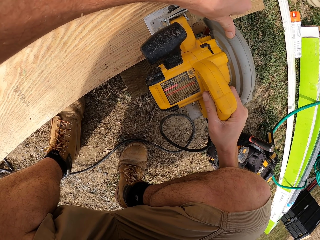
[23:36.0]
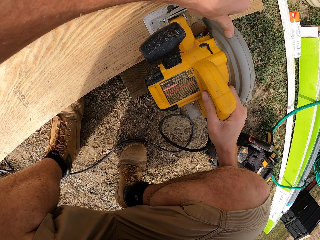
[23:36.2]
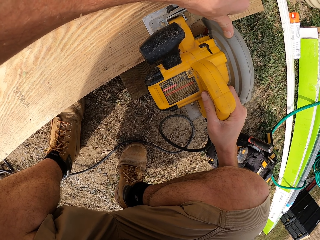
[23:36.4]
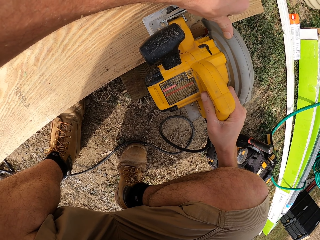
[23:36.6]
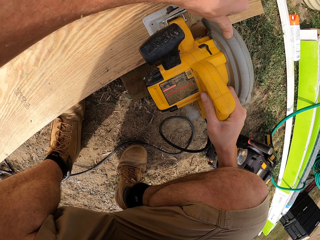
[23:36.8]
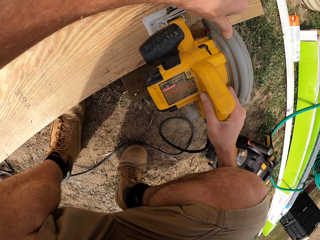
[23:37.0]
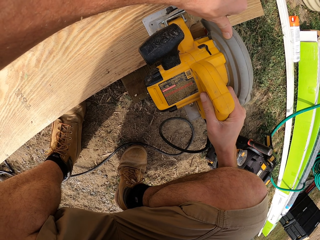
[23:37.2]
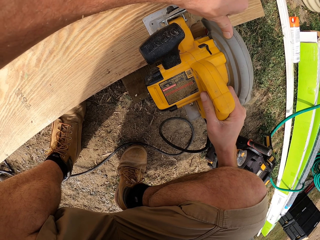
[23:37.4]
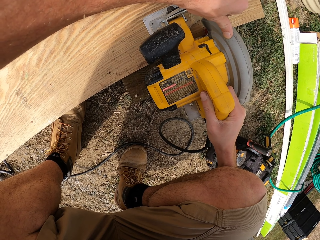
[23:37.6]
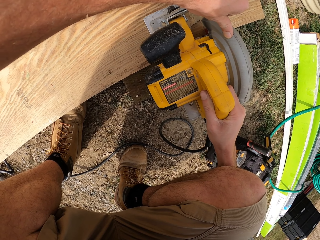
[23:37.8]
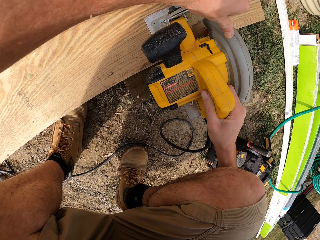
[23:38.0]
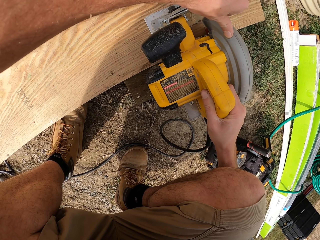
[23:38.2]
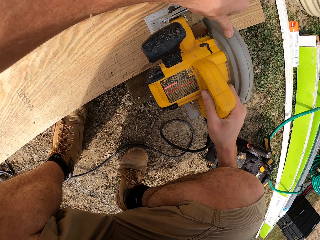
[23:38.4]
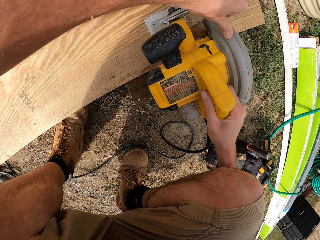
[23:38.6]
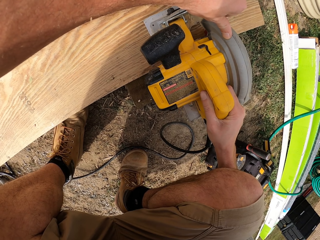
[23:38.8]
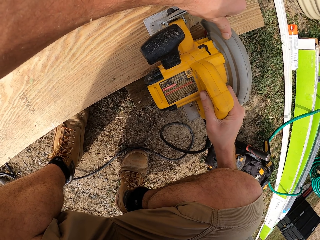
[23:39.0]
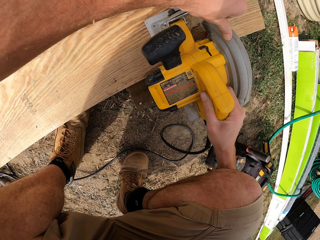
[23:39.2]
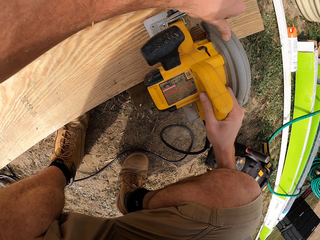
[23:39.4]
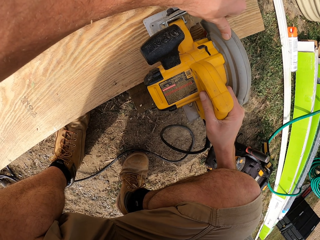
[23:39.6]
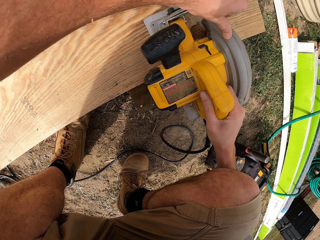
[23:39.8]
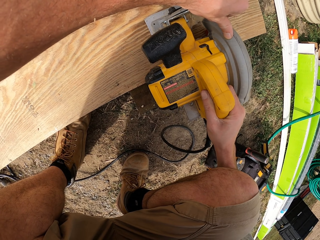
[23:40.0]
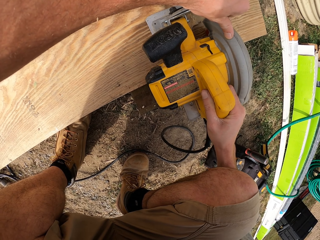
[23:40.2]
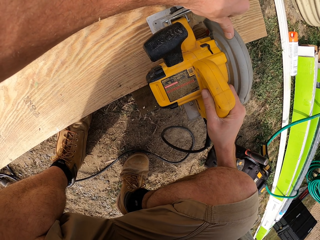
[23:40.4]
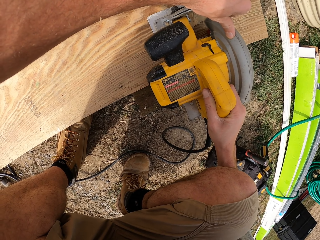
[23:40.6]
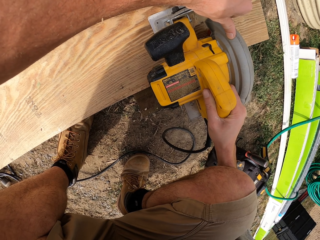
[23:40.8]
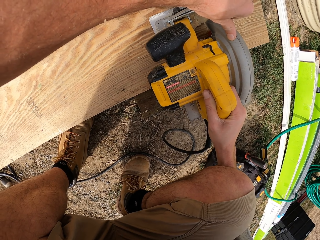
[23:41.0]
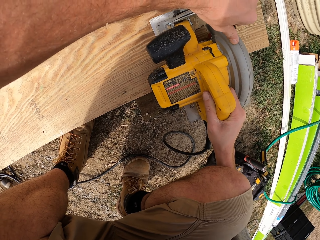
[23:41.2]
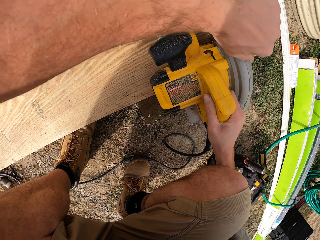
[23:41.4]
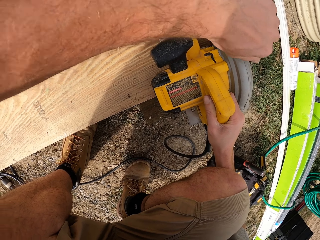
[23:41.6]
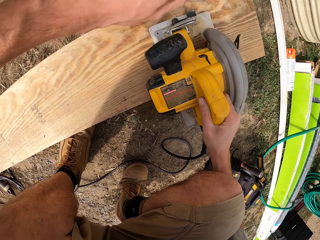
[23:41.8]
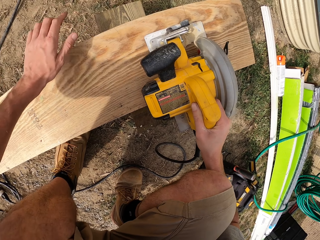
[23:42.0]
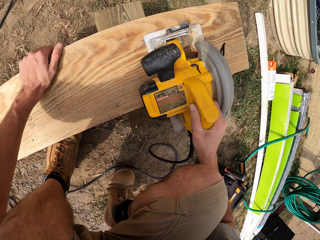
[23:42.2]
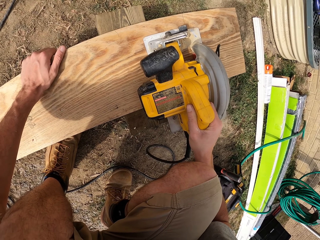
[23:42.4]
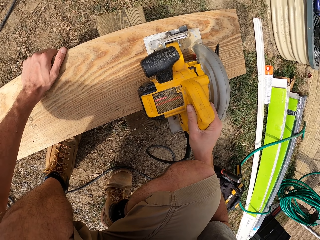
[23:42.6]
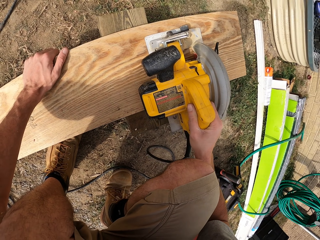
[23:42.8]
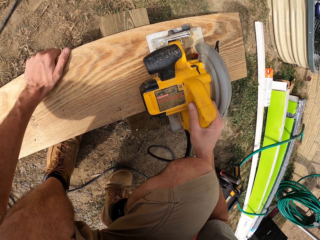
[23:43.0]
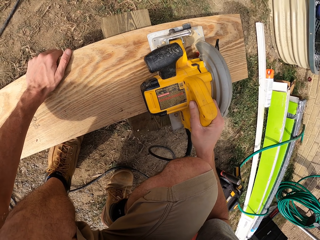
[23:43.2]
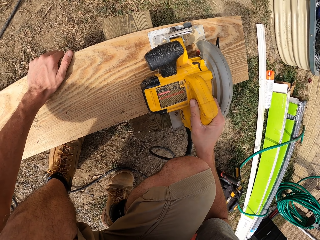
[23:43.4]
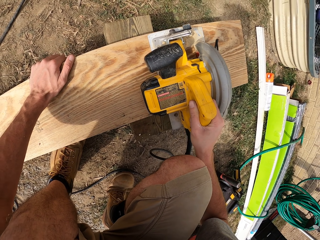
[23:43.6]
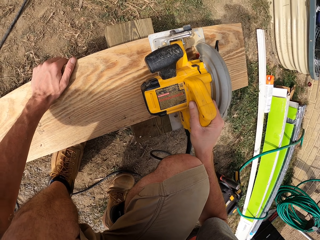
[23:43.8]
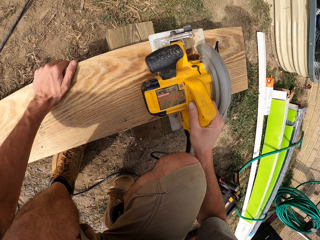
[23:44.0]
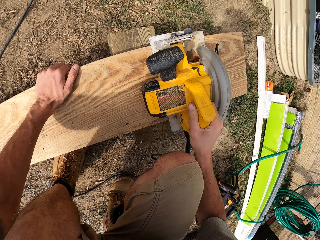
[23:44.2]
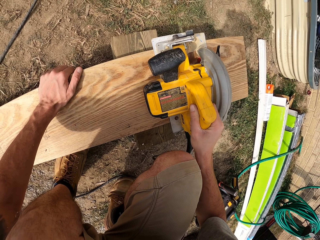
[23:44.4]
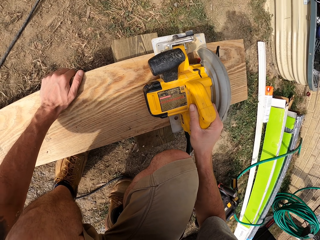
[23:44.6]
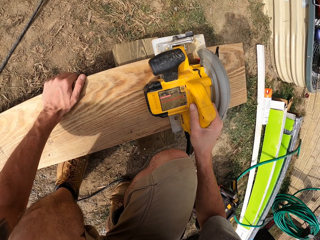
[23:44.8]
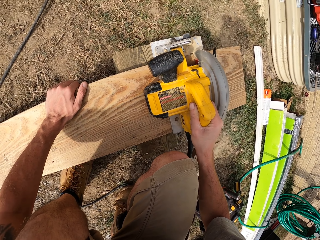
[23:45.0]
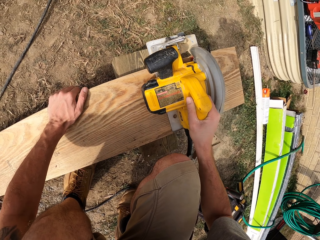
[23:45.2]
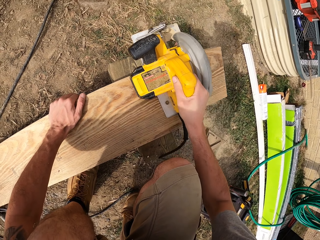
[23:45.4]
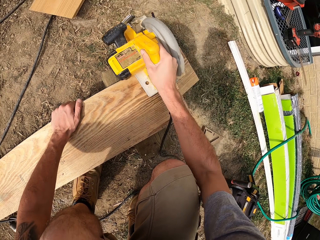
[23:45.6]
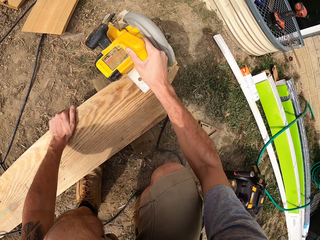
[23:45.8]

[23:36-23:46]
The camera wearer holds the piece of wood.

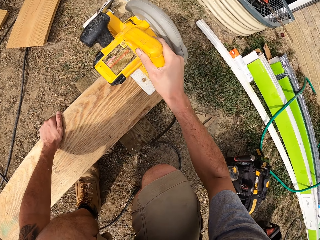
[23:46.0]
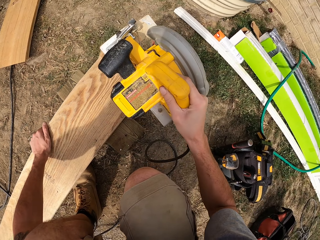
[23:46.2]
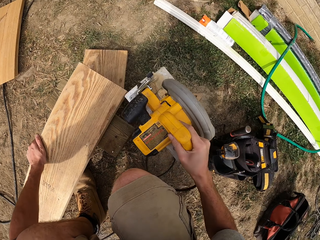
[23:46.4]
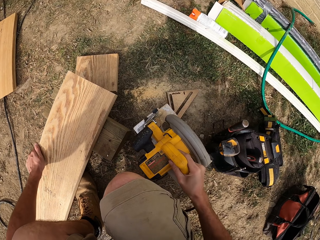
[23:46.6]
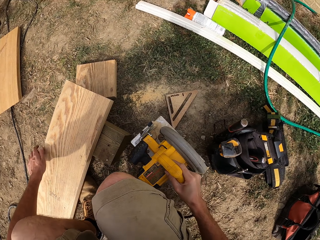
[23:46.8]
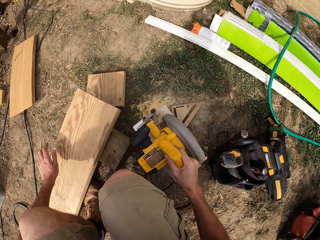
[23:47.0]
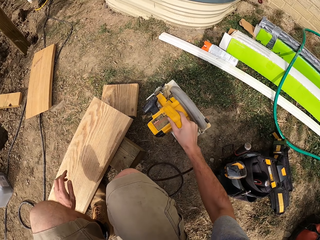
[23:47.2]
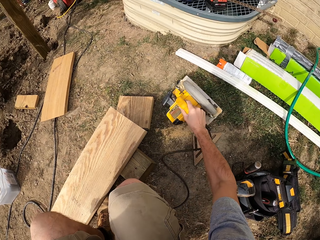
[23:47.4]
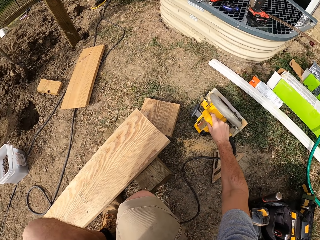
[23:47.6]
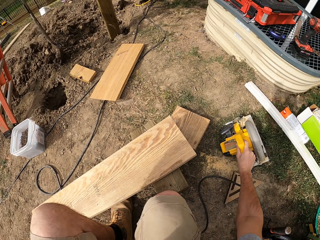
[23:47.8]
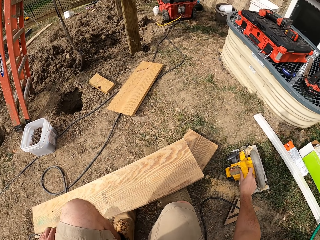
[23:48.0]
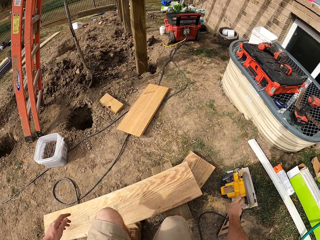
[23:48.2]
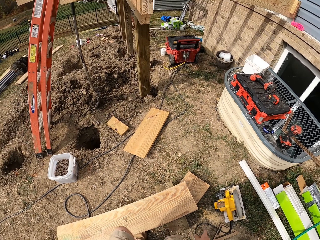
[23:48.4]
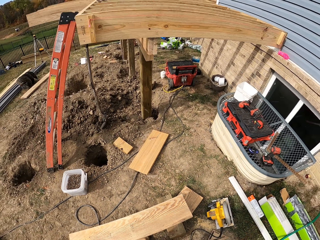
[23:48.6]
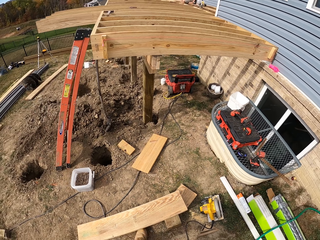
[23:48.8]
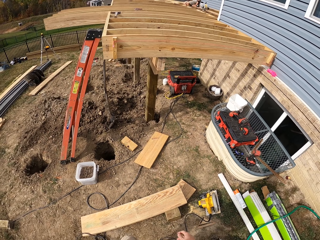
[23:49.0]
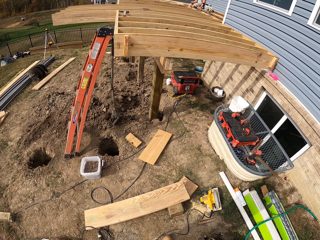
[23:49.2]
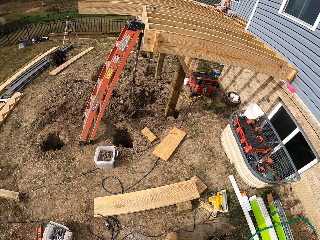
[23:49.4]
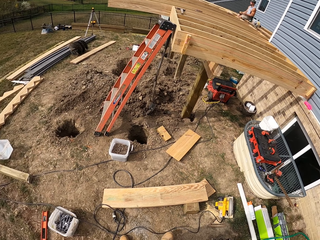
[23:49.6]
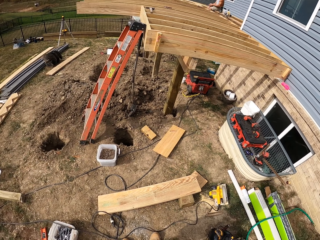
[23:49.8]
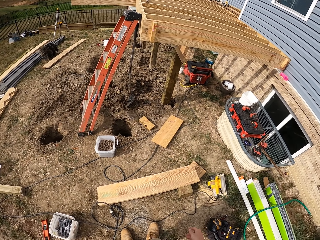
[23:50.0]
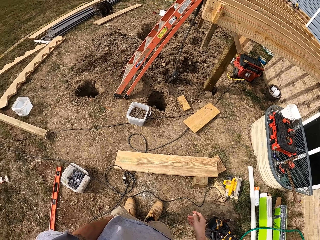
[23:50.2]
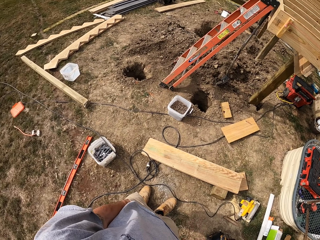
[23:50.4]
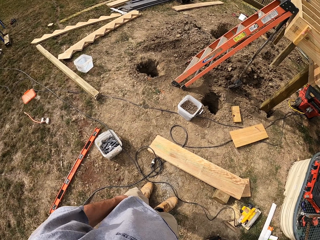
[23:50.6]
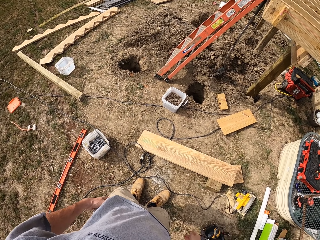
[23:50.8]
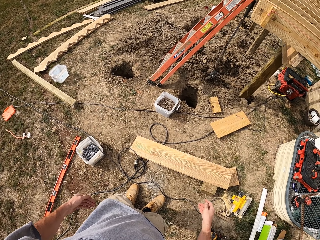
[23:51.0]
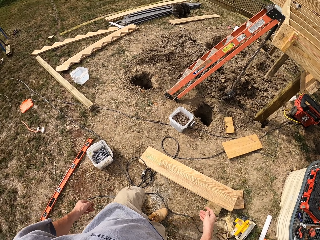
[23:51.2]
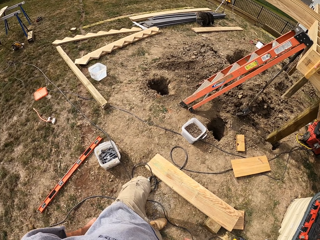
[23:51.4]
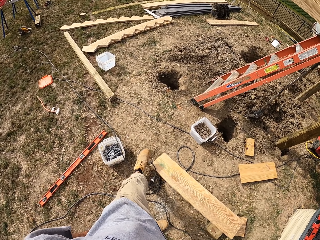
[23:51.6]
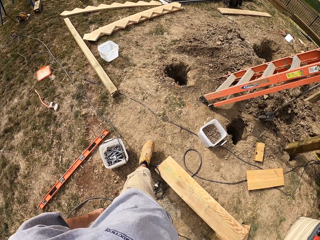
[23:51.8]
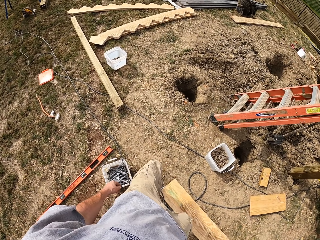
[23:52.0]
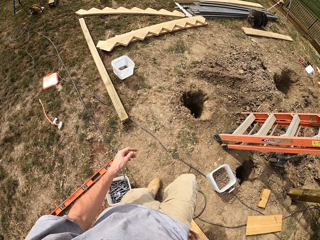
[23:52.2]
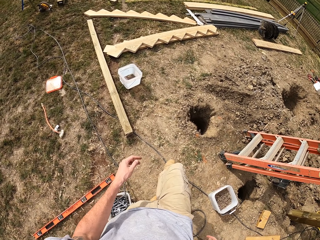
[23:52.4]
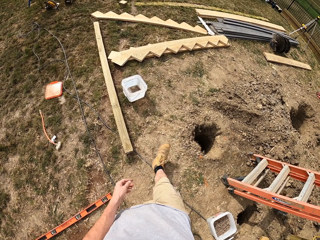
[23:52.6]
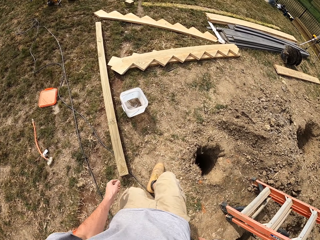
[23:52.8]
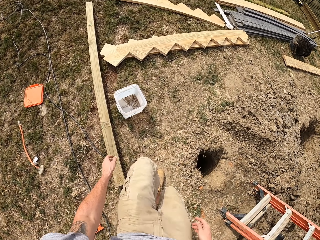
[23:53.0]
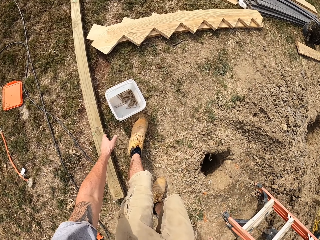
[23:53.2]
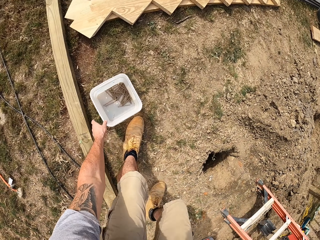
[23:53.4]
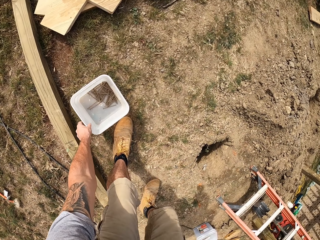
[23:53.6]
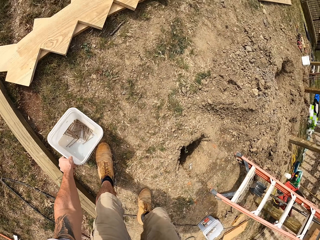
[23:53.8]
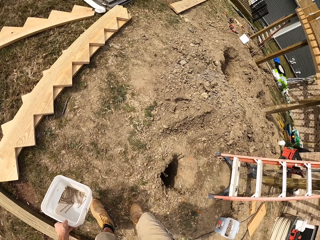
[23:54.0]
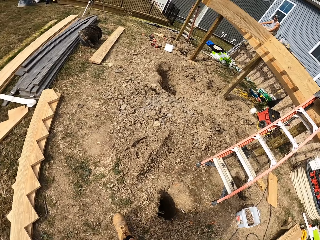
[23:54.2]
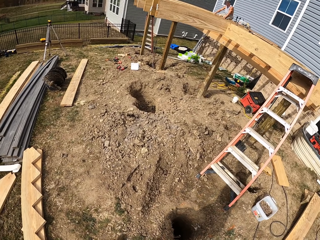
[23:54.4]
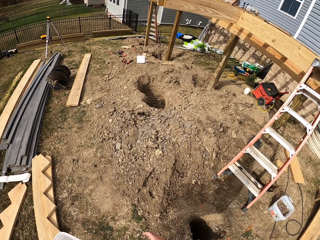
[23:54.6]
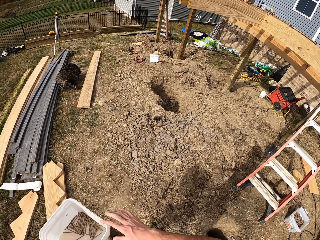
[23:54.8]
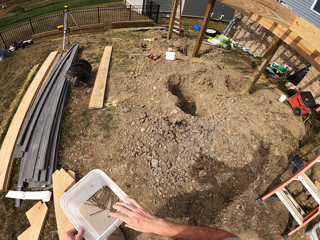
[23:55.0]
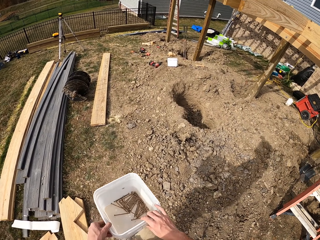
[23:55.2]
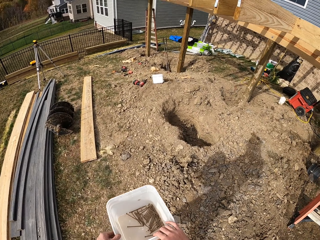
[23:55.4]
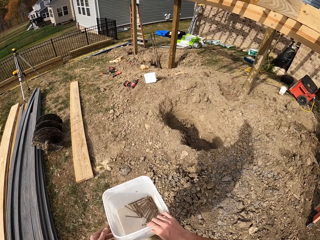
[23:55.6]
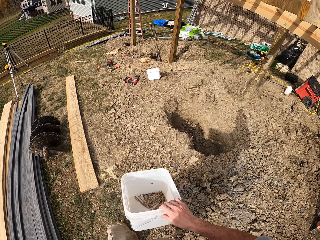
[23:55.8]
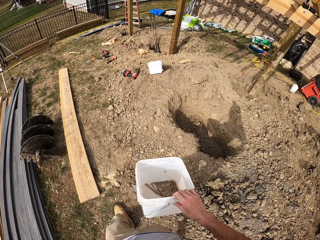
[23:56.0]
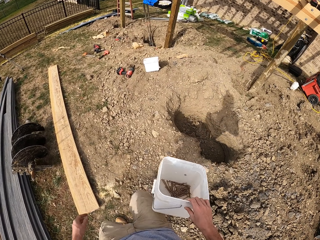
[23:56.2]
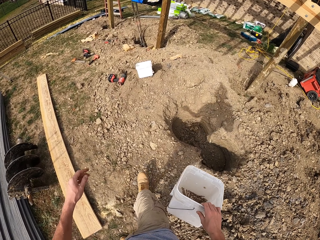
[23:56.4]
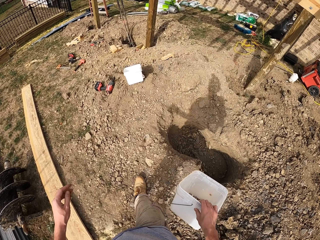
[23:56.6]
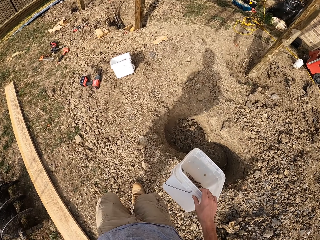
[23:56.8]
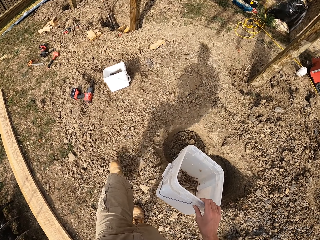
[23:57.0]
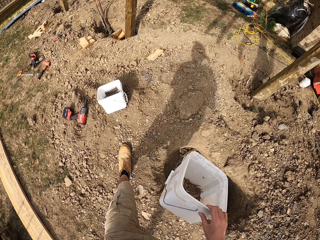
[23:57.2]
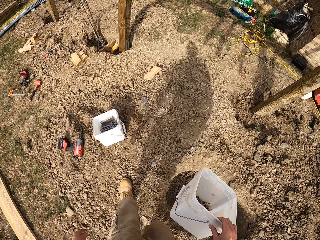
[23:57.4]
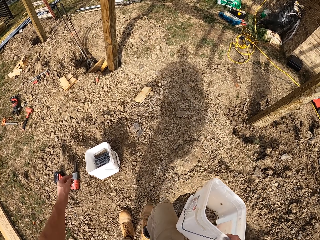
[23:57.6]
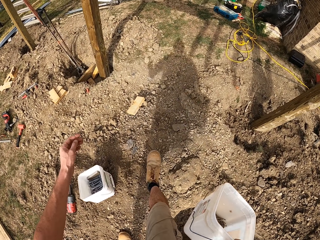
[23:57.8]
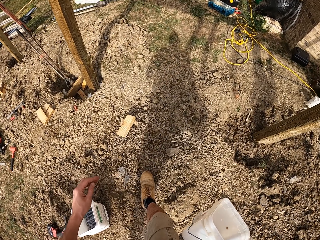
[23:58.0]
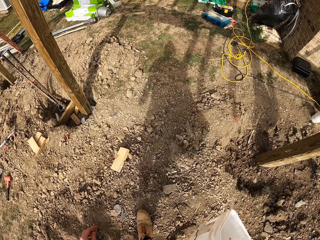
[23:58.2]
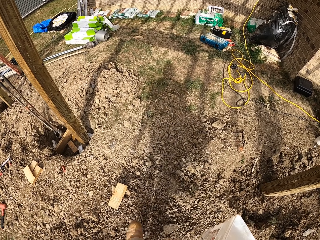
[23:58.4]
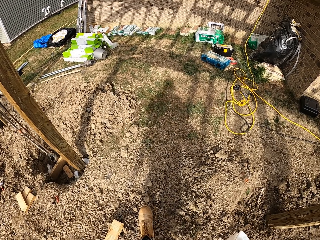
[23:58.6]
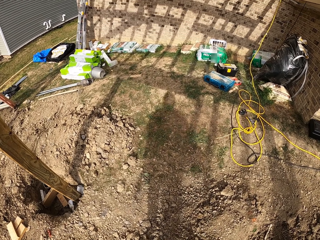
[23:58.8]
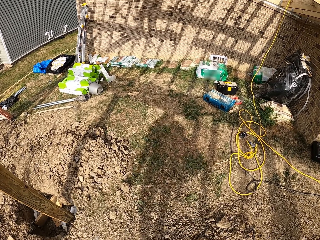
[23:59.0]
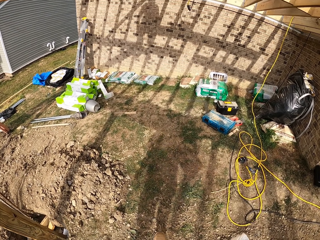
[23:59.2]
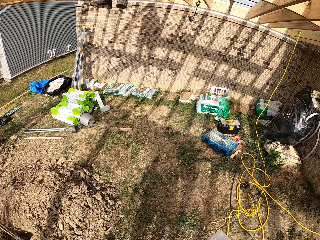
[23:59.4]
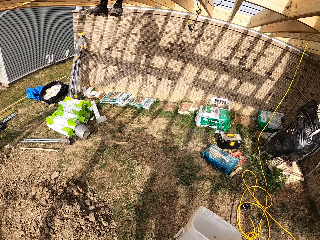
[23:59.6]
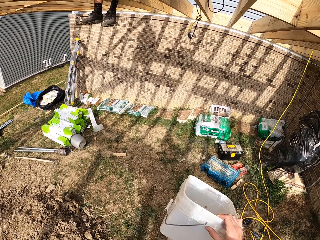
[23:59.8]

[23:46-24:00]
The camera wearer puts the circular saw on the ground. He puts his hand in his pocket. He walks around. He picks a nail bucket from the ground. He walks around.
